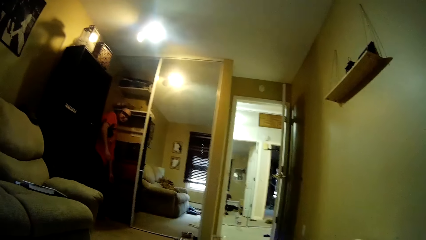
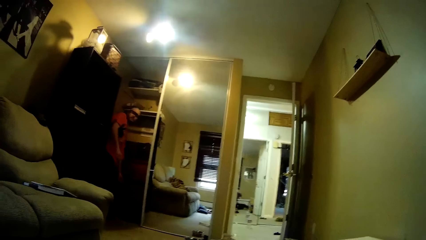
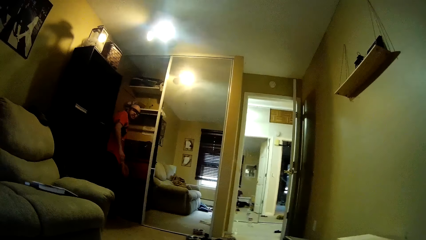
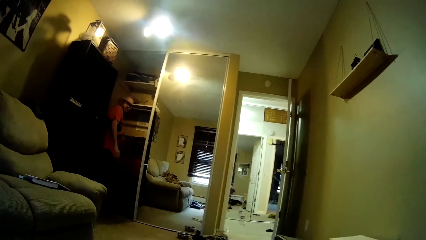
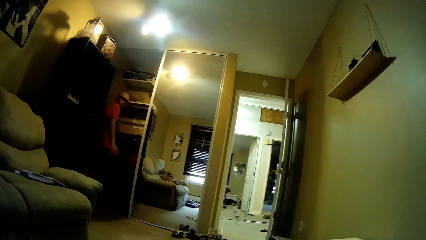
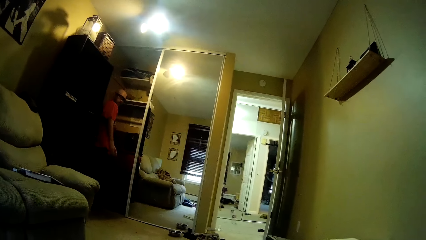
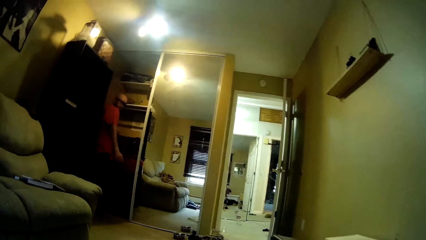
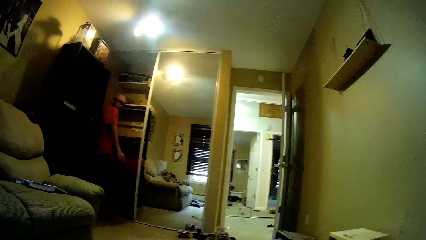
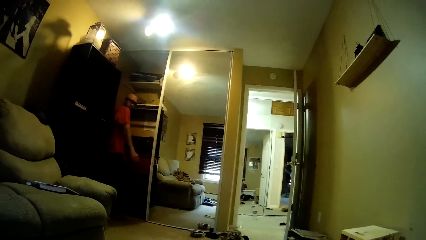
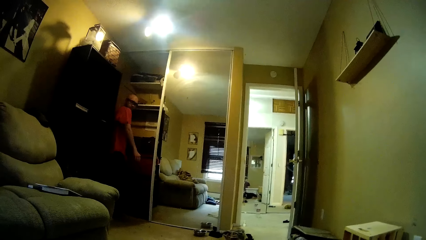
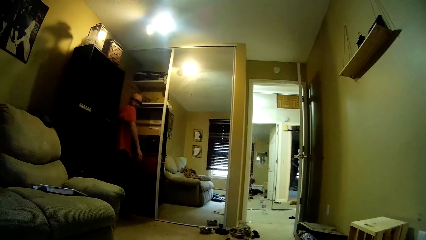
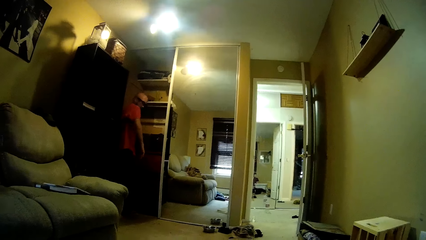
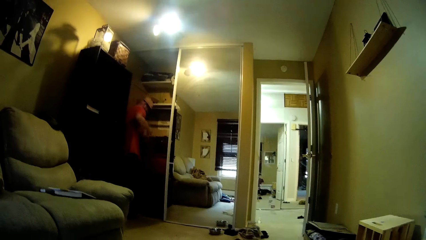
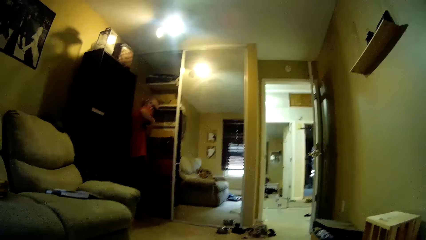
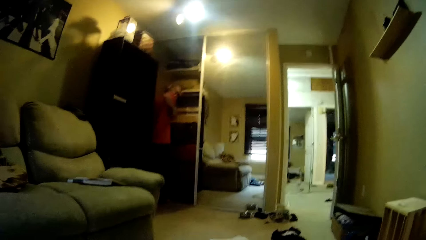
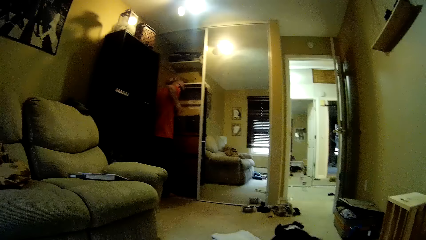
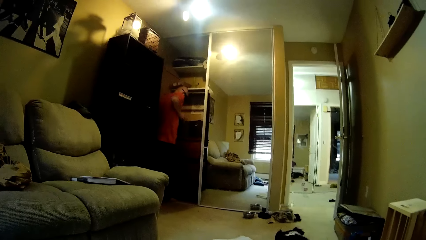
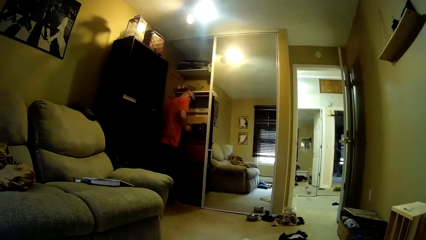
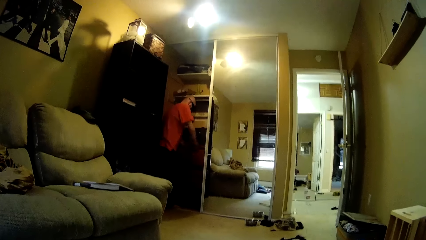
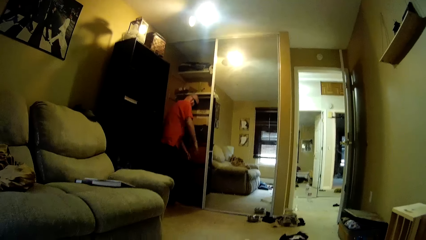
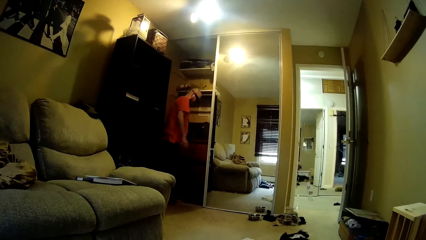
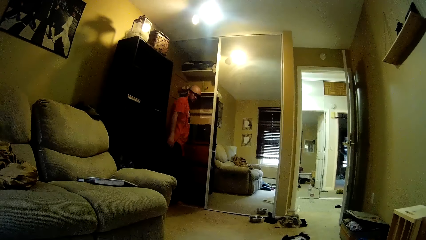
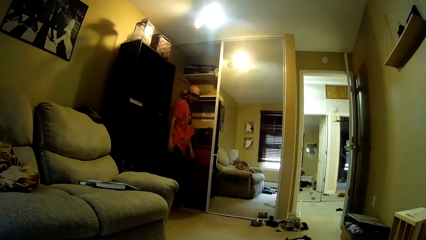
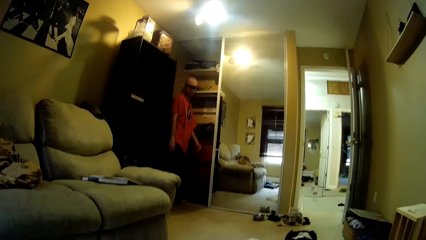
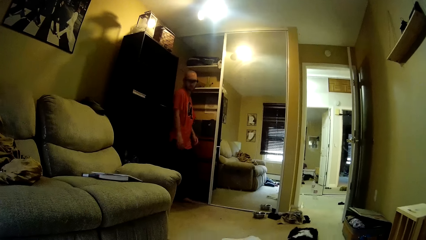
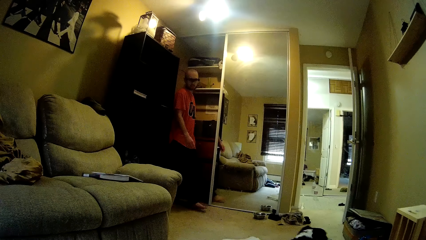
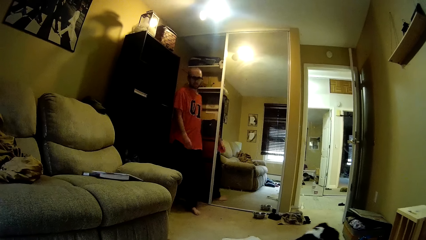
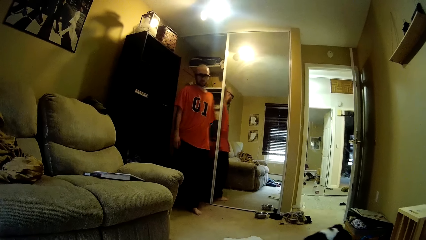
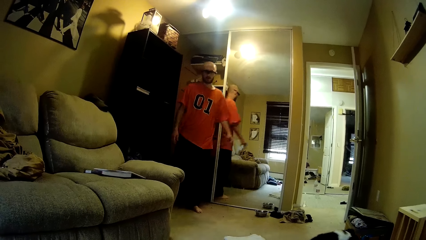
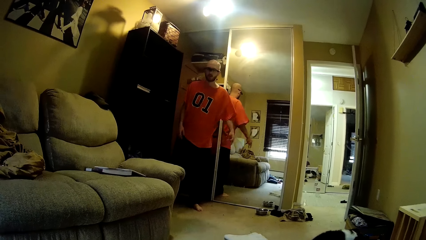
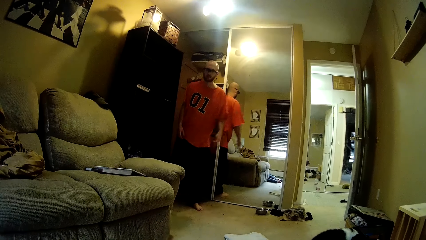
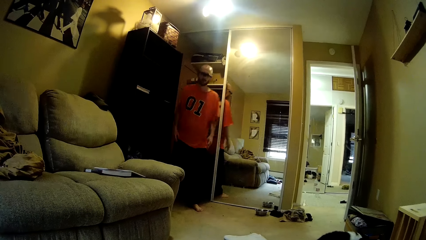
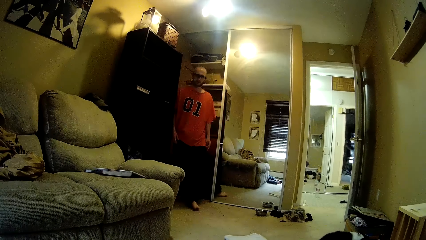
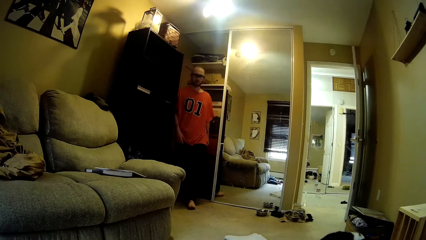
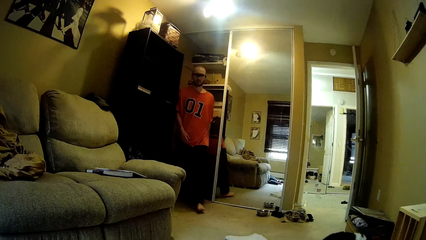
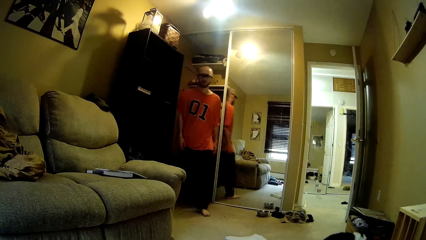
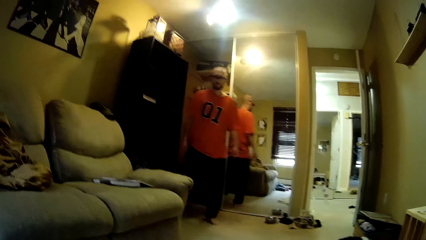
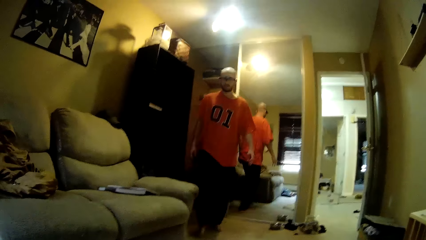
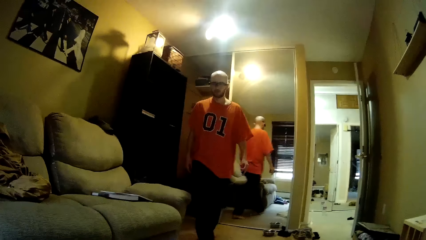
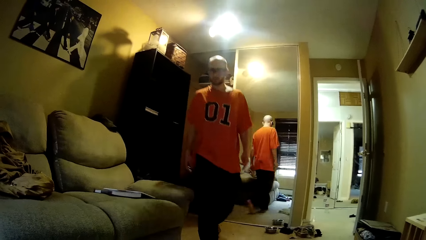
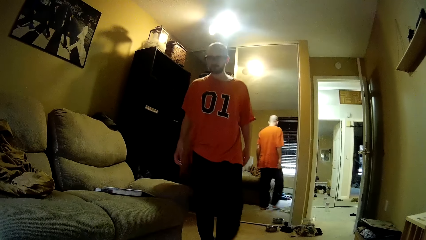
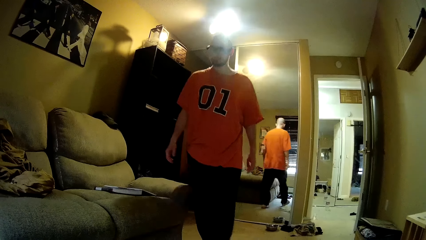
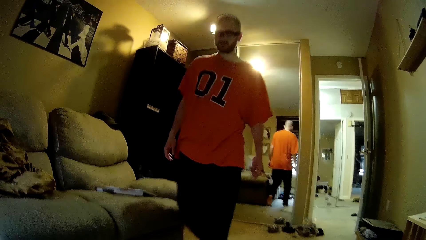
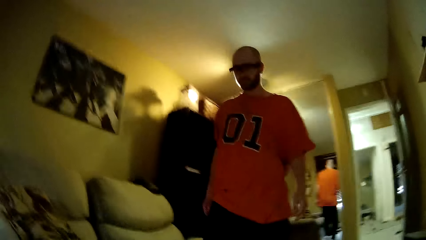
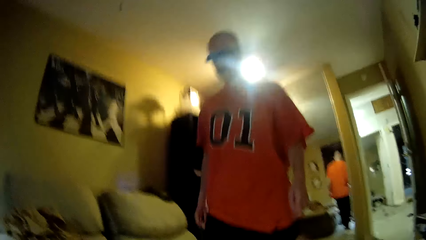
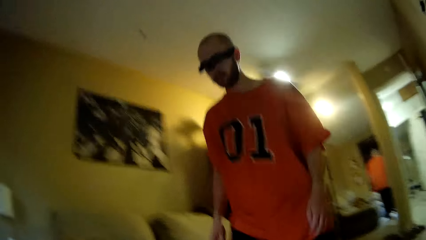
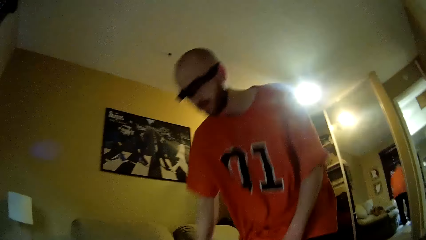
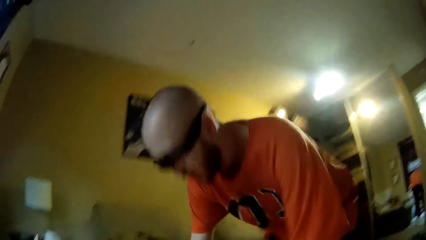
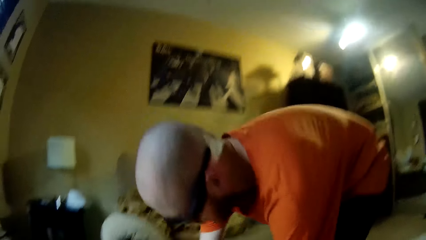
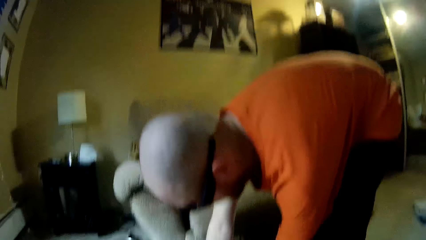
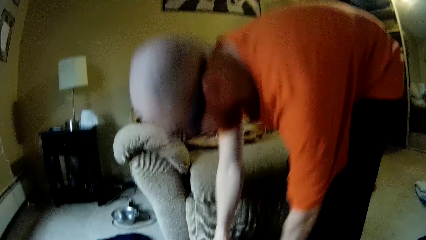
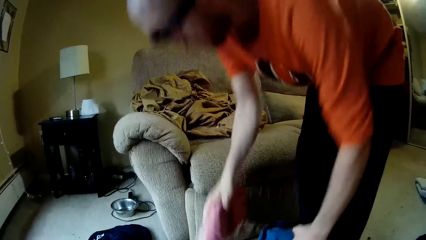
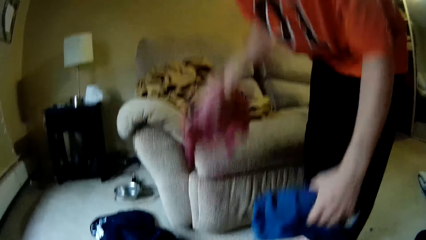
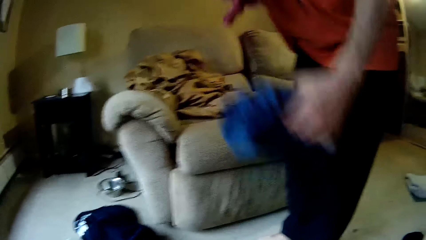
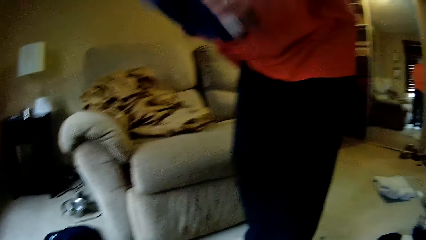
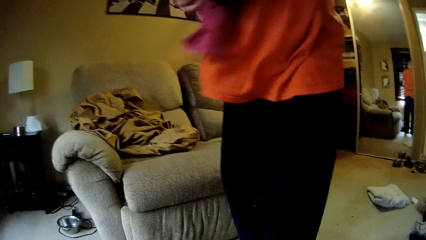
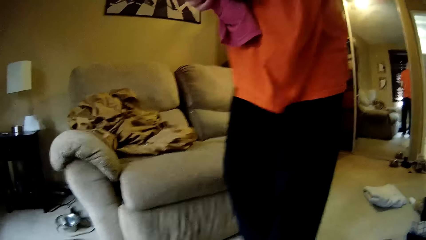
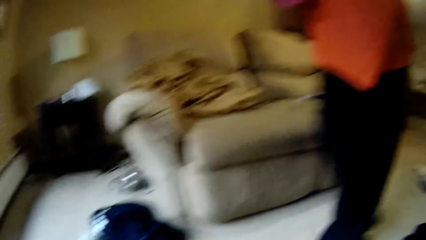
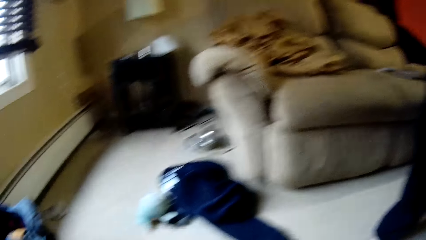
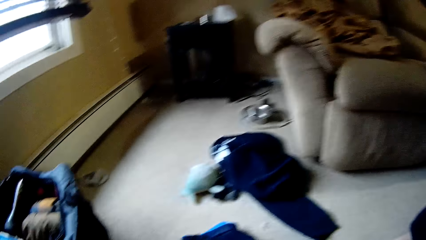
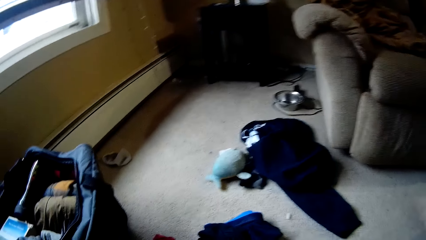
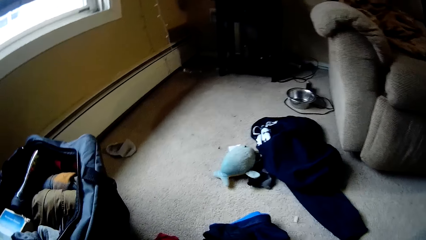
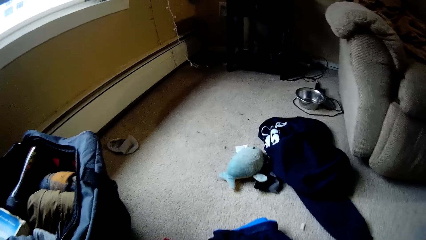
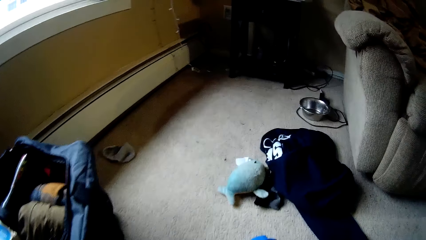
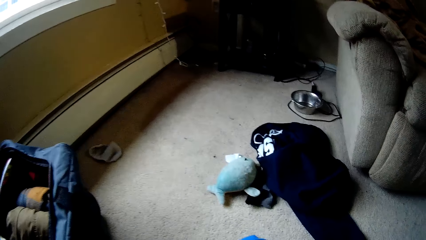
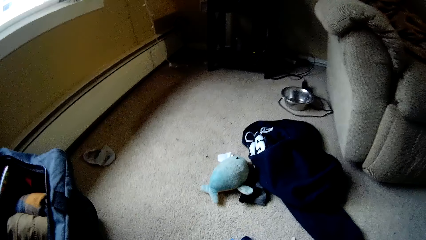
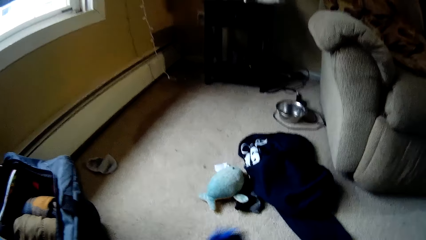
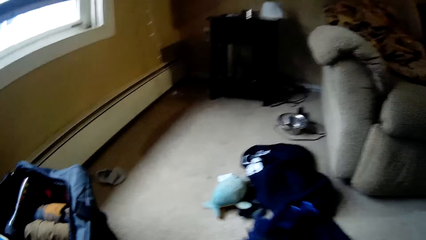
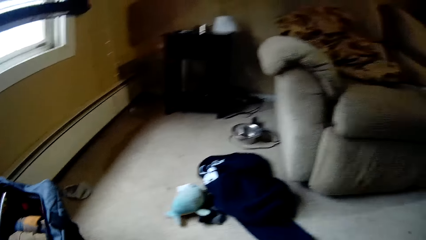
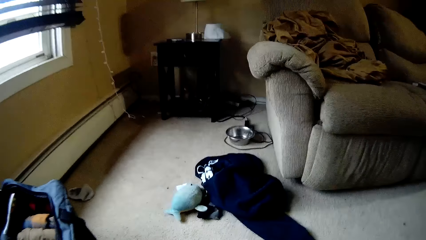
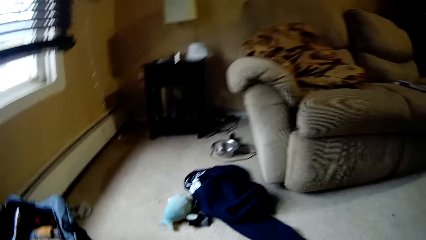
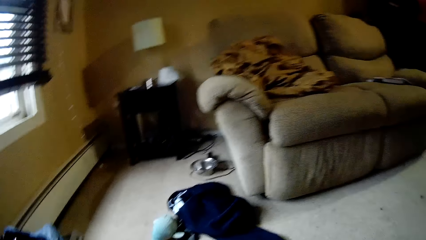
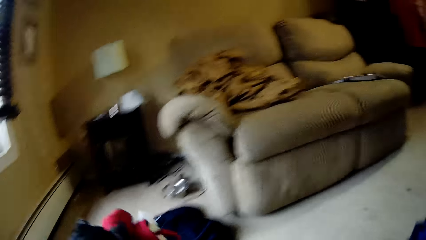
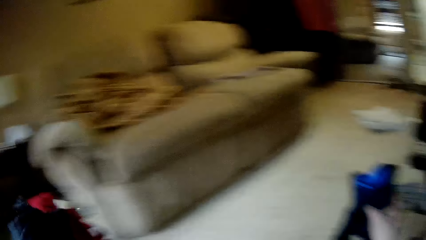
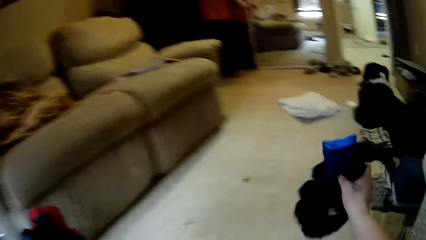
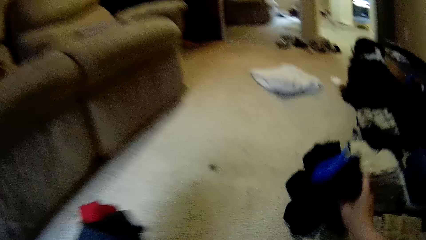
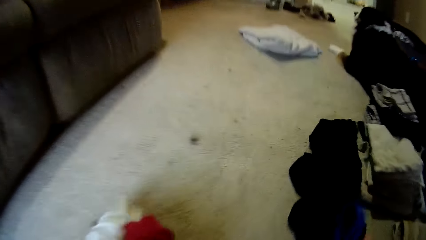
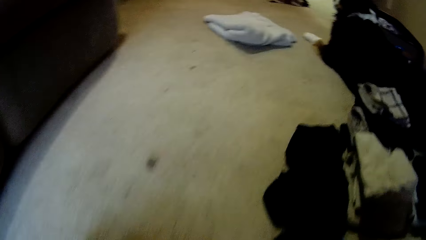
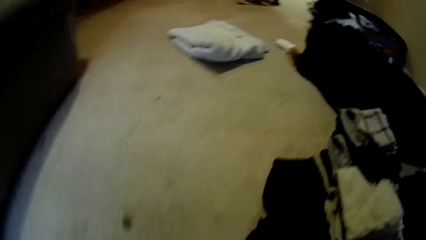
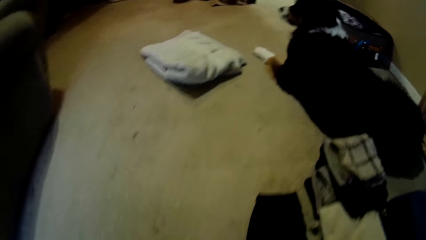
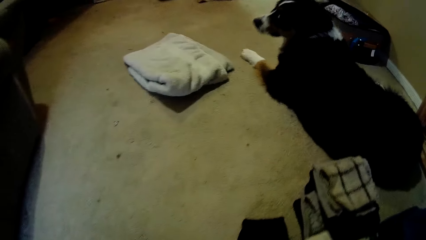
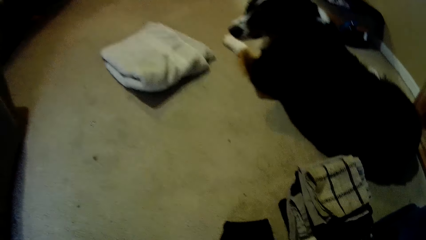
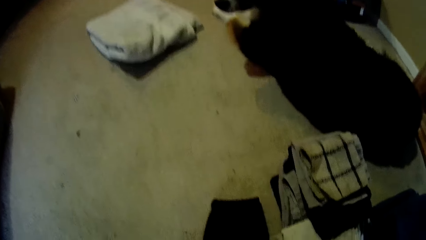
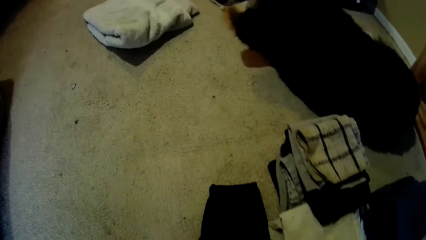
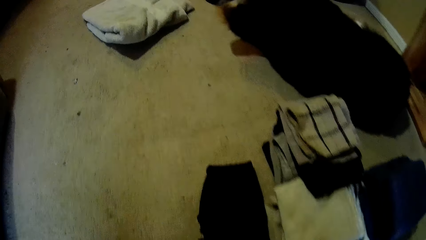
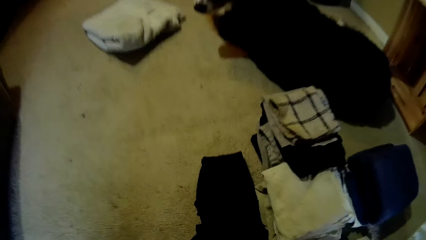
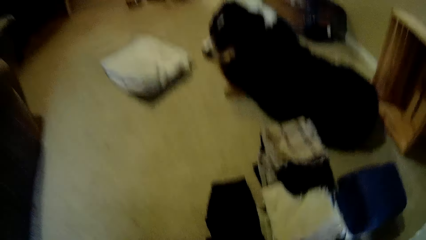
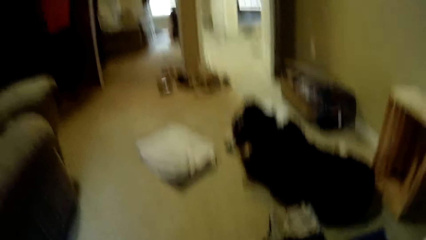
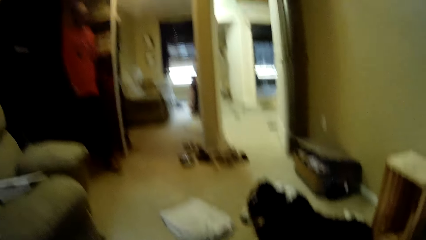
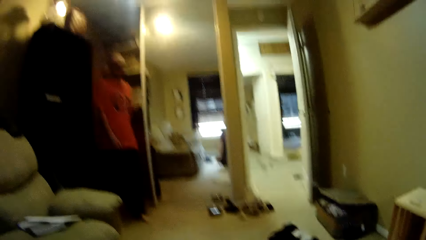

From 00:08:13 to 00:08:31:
The man throws the socks in his right arm into the drawer with both hands. The man walks around the house. The camera wearer dialogues with the man. The man picks some clothes from the floor with both hands. The camera wearer dialogues with the man and looks around. She picks a cloth from the floor with her right hand. She drops some clothes on the floor with both hands. She throws the clothes on the ground. She looks around.
